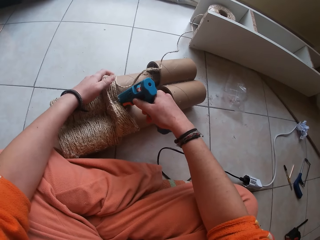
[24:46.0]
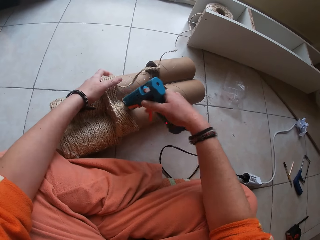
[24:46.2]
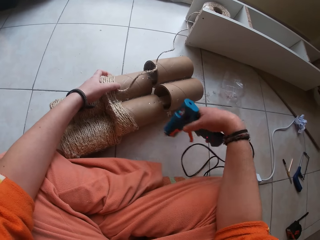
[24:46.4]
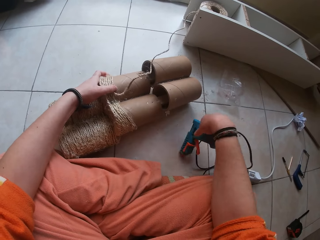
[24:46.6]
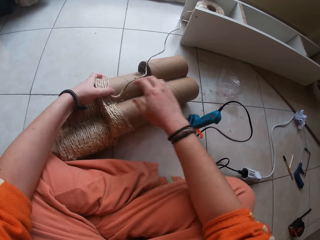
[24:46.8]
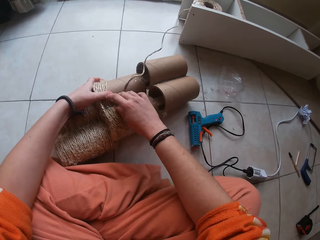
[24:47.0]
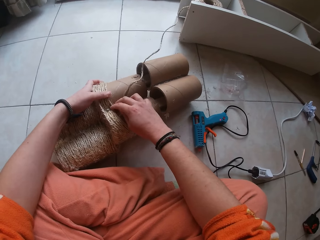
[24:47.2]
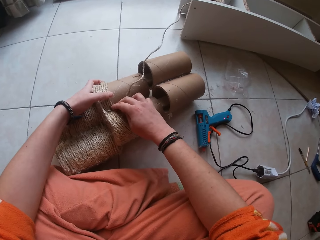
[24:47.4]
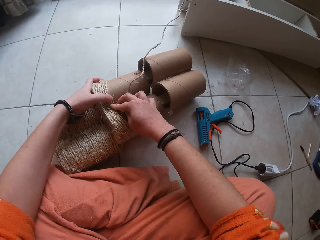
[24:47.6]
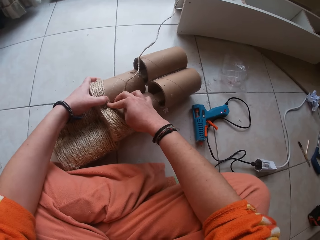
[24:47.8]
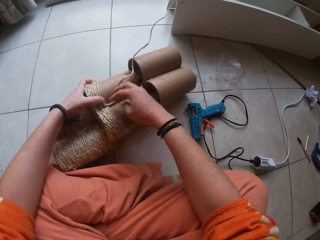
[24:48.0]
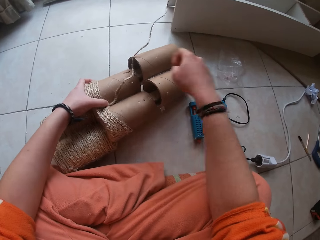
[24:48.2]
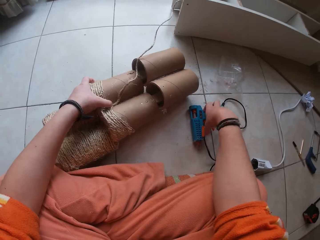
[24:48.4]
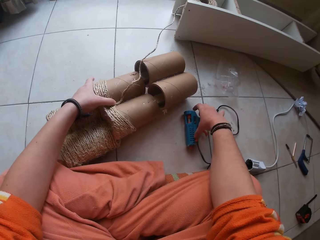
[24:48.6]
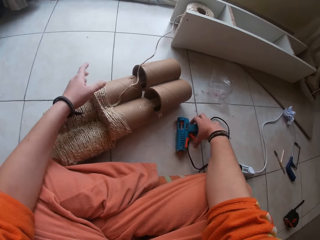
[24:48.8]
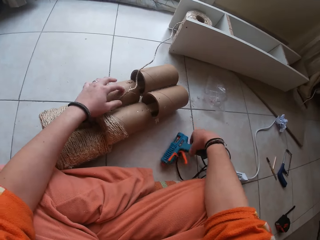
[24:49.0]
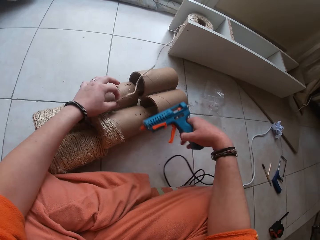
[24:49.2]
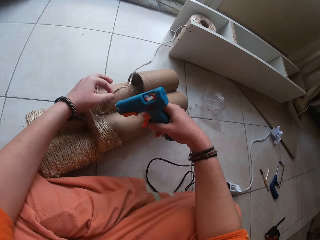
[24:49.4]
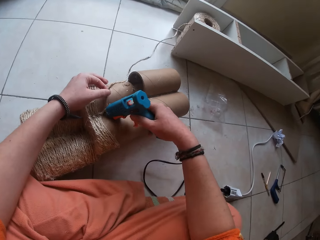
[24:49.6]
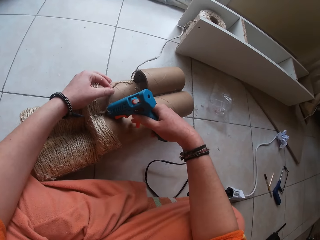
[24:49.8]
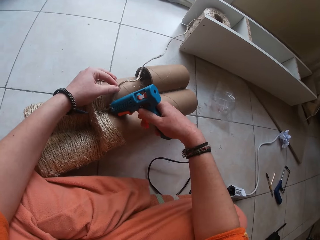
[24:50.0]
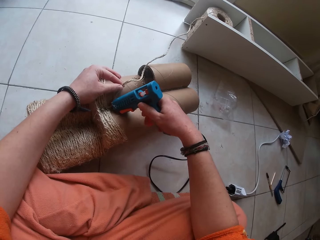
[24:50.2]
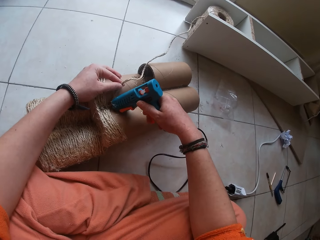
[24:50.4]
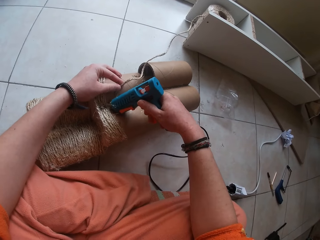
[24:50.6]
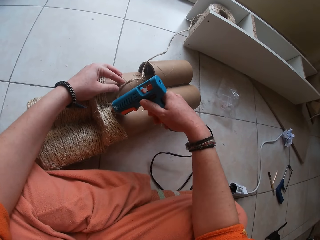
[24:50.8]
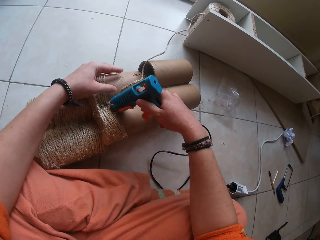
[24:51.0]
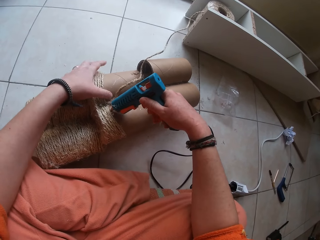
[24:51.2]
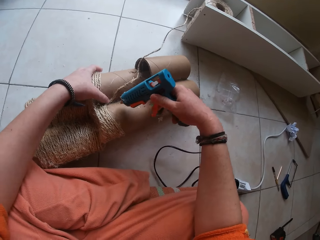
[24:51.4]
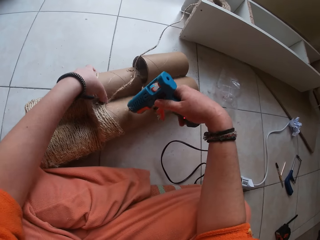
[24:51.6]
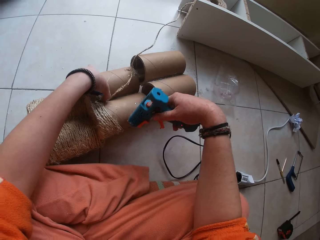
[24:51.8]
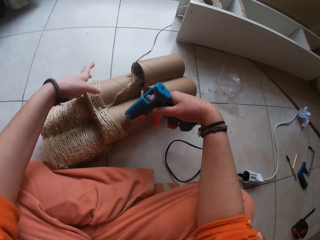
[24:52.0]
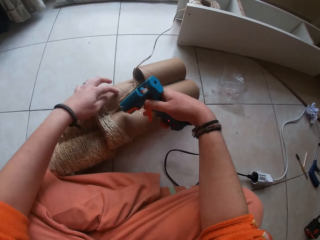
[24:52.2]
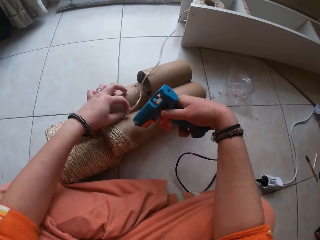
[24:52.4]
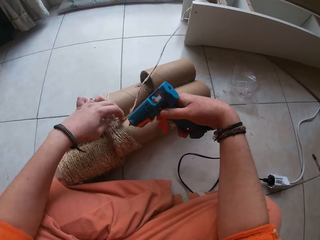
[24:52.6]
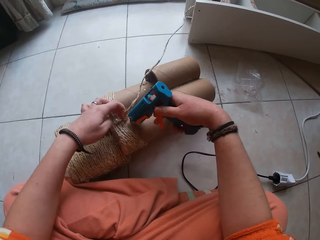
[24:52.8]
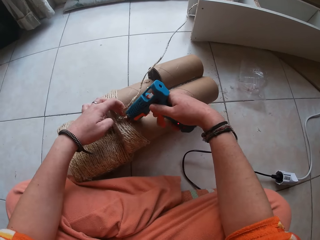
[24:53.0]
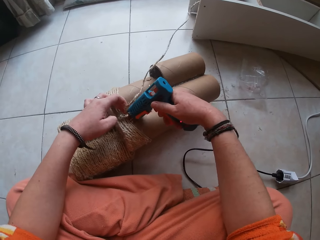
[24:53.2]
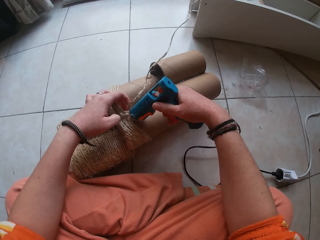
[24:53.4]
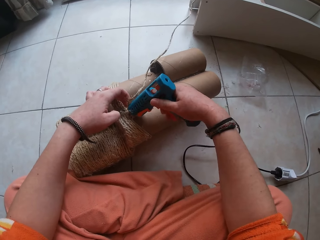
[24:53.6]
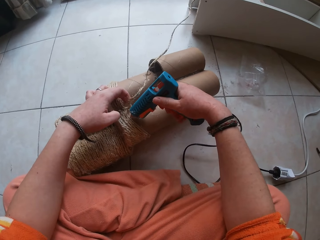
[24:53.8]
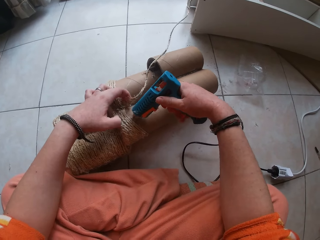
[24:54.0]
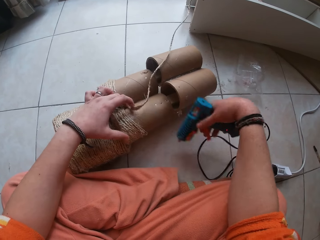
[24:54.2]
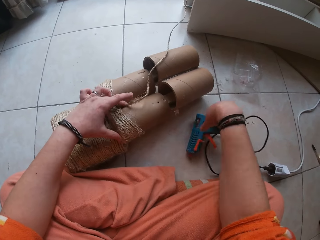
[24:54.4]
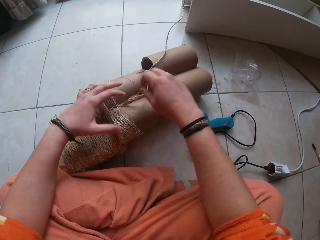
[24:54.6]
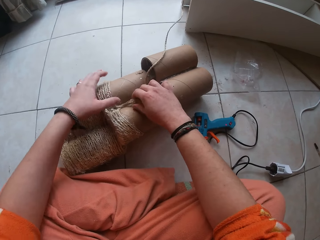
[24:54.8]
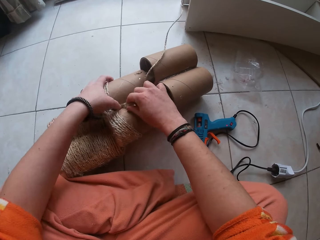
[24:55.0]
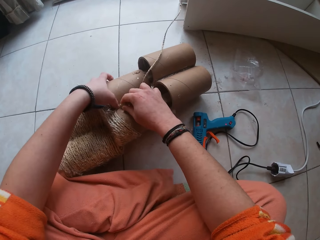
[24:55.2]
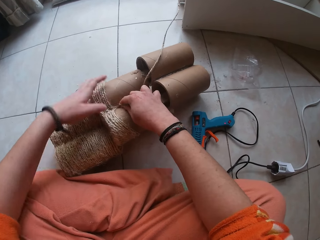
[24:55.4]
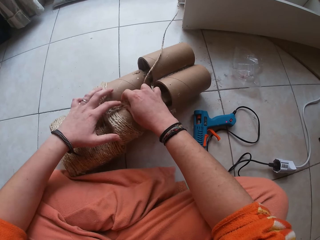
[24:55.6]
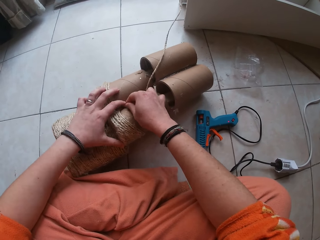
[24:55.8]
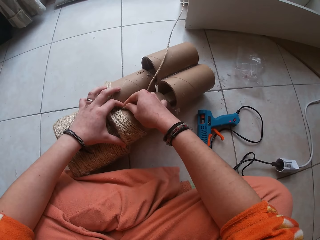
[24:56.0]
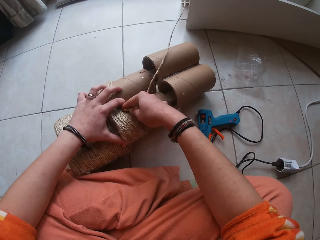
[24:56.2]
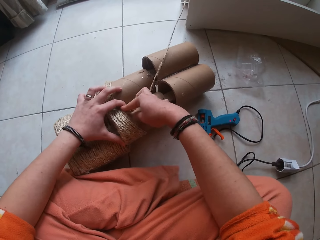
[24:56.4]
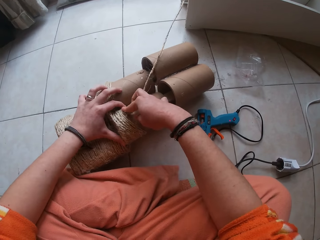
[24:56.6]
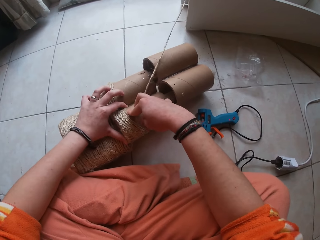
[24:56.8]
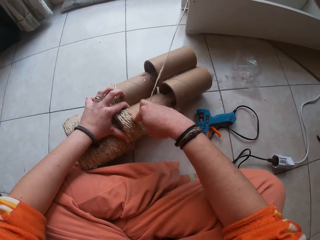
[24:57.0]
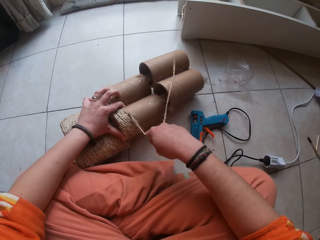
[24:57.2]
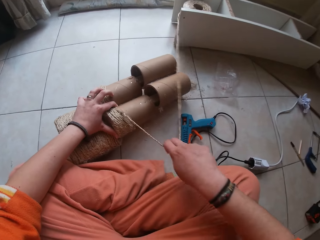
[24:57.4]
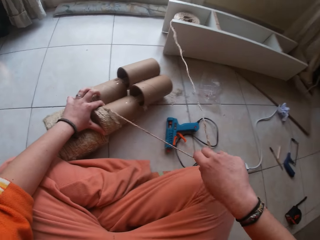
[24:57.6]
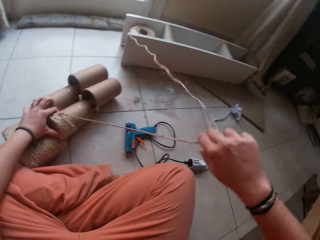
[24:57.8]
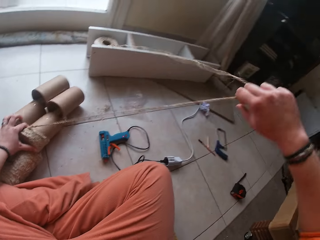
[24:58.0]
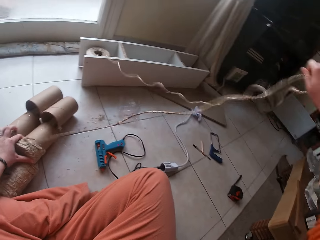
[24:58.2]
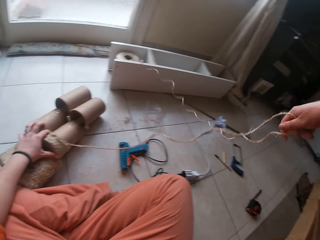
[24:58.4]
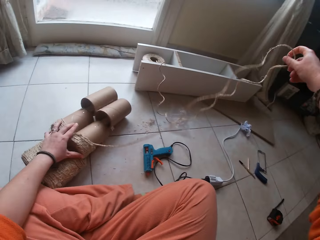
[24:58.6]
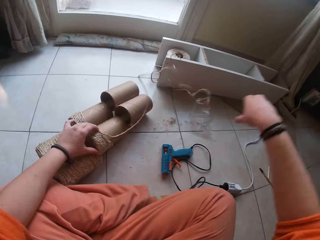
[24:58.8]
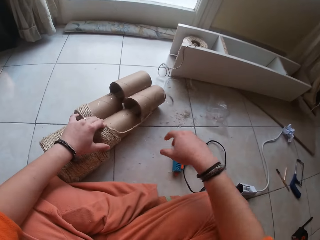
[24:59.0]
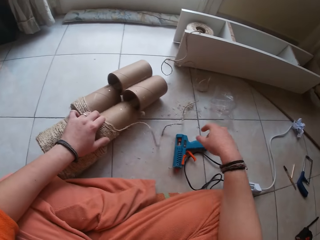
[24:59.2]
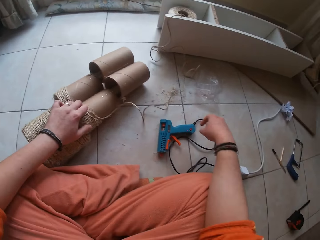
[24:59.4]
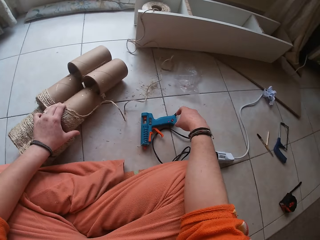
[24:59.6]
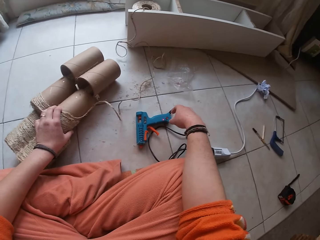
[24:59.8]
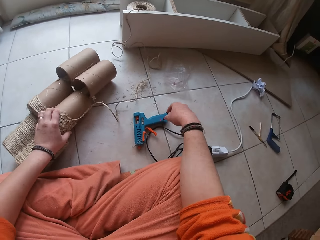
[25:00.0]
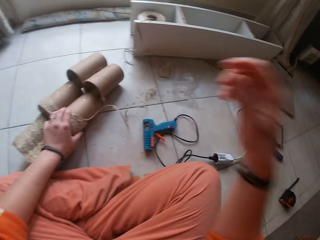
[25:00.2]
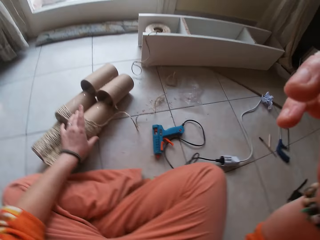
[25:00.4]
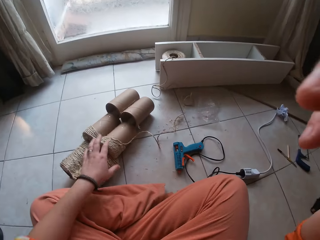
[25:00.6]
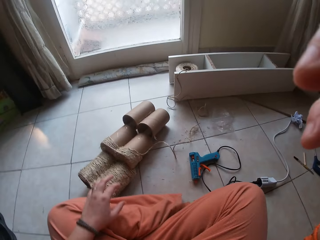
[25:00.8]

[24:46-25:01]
The camera wearer drops the glue gun in her right hand on the floor. She fixes the twine on the craft with both hands. She picks up the glue gun from the floor with her right hand. She applies glue to the craft with the glue gun in her right hand. She drops the glue gun in her right hand on the floor. She fixes the twine on the craft with both hands. She pulls the twine on the craft with her right hand. She throws down the twine. She touches her head with her right hand.
